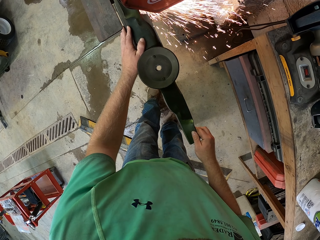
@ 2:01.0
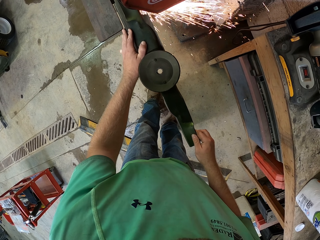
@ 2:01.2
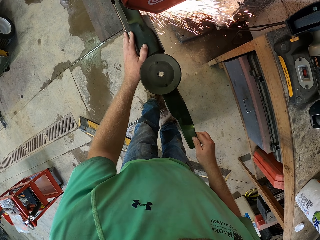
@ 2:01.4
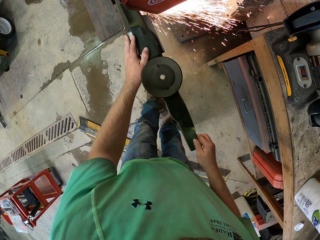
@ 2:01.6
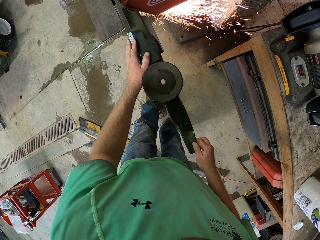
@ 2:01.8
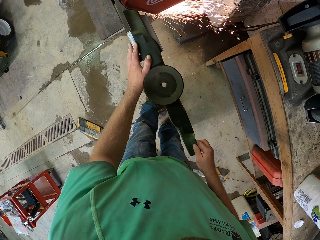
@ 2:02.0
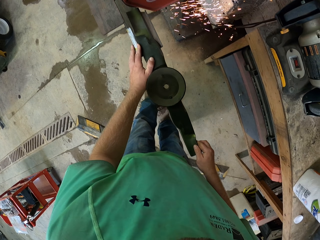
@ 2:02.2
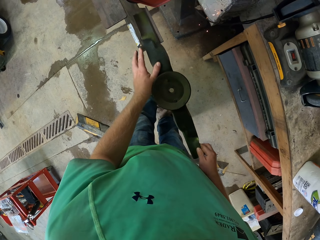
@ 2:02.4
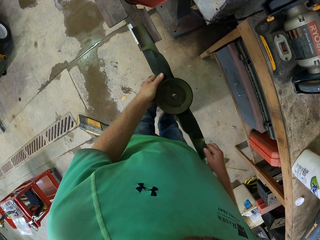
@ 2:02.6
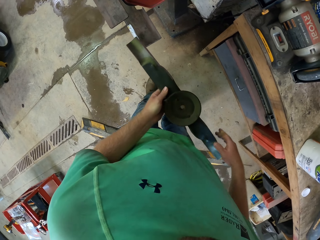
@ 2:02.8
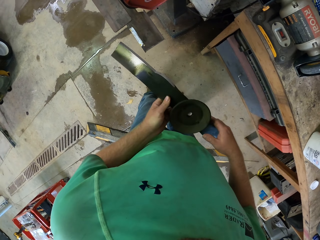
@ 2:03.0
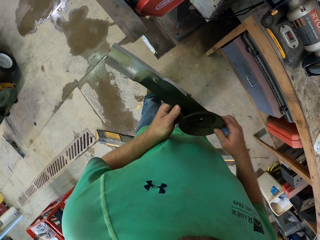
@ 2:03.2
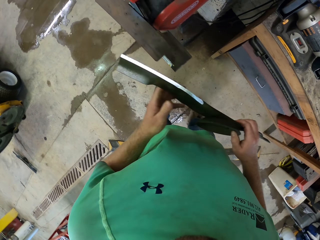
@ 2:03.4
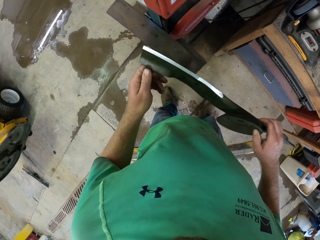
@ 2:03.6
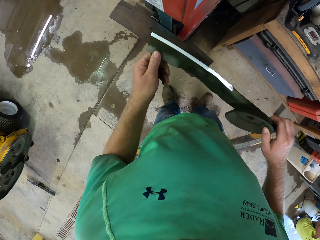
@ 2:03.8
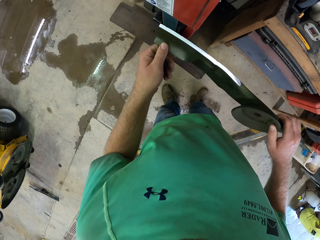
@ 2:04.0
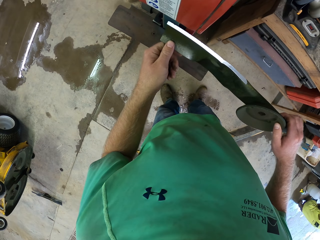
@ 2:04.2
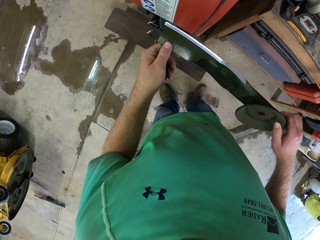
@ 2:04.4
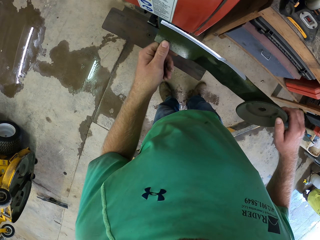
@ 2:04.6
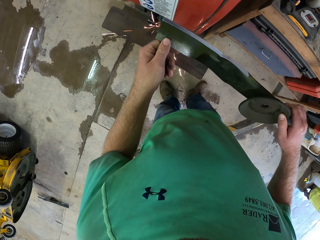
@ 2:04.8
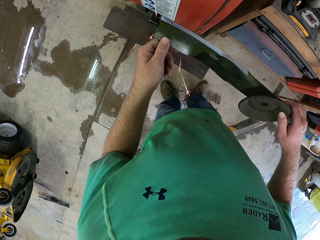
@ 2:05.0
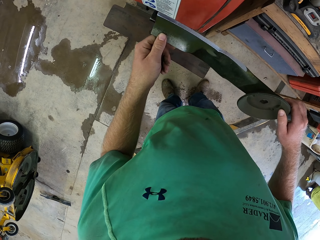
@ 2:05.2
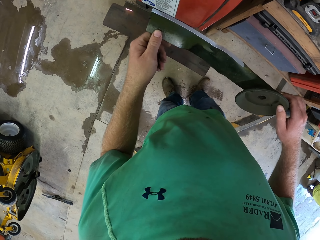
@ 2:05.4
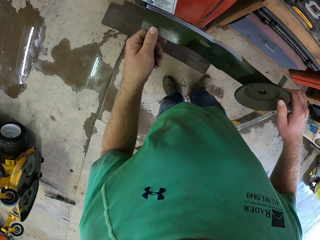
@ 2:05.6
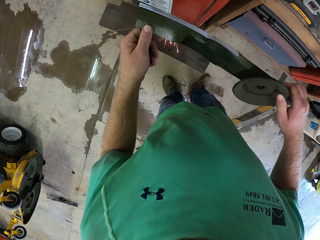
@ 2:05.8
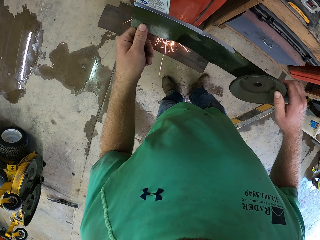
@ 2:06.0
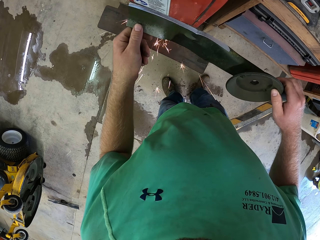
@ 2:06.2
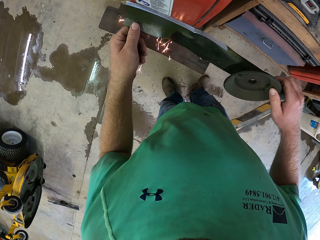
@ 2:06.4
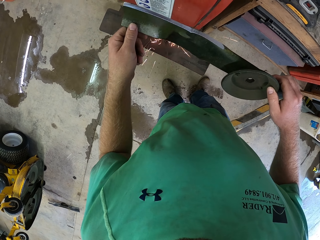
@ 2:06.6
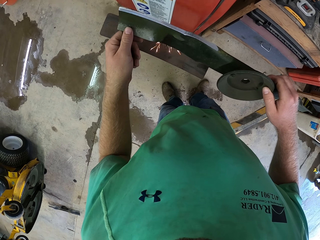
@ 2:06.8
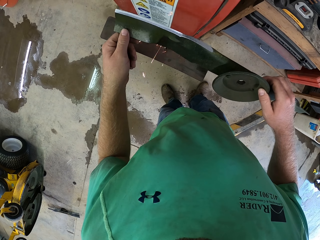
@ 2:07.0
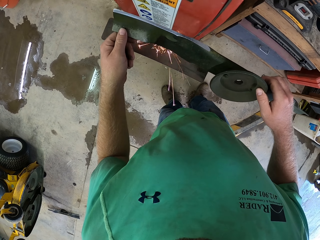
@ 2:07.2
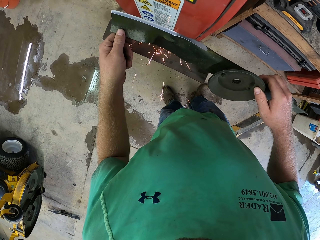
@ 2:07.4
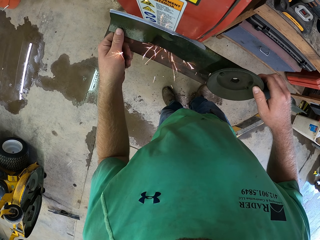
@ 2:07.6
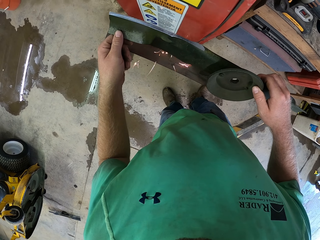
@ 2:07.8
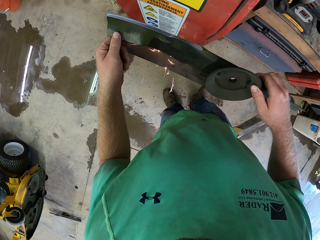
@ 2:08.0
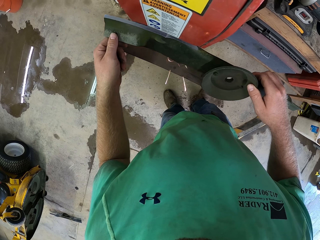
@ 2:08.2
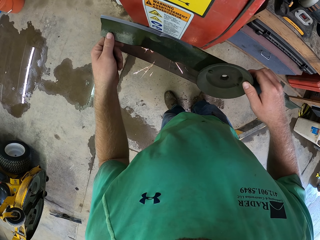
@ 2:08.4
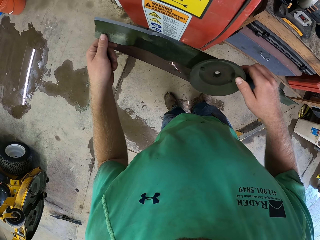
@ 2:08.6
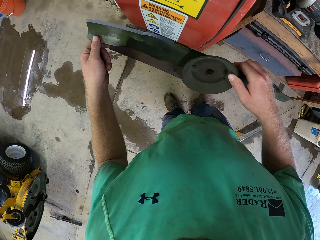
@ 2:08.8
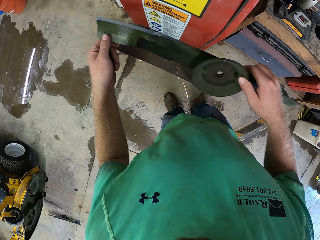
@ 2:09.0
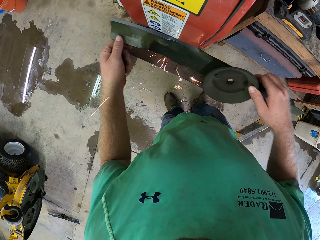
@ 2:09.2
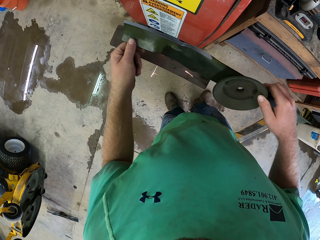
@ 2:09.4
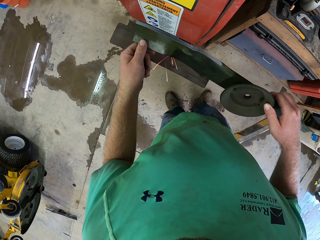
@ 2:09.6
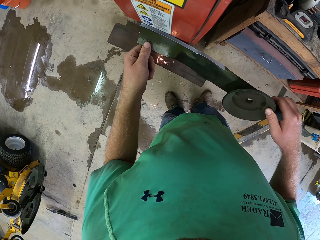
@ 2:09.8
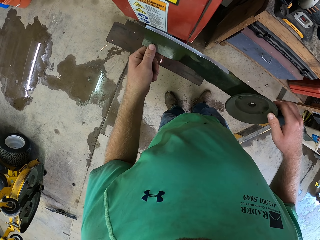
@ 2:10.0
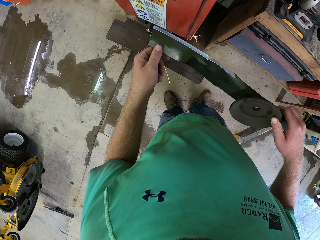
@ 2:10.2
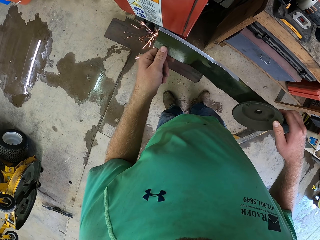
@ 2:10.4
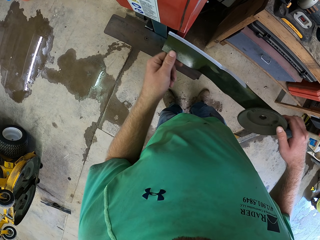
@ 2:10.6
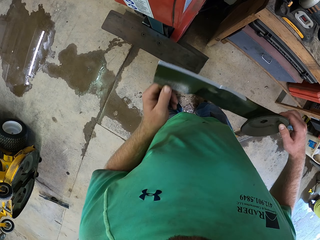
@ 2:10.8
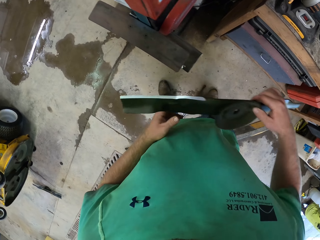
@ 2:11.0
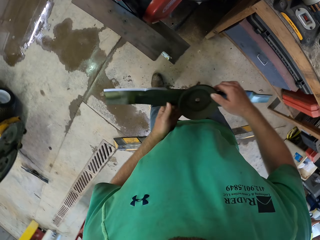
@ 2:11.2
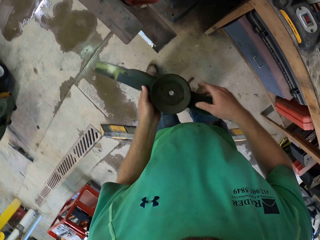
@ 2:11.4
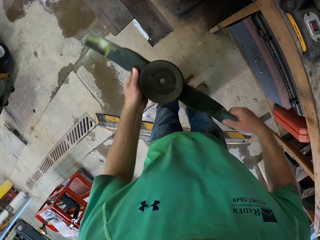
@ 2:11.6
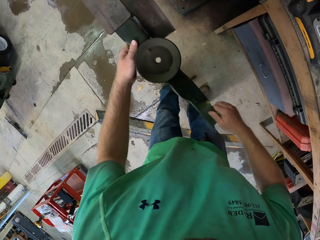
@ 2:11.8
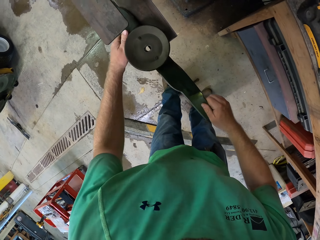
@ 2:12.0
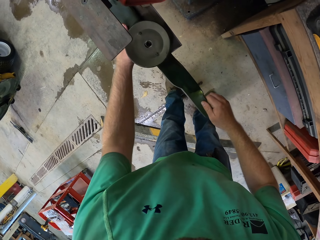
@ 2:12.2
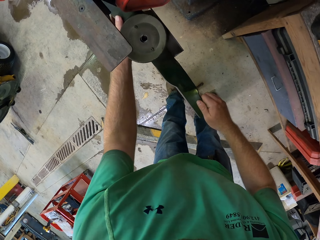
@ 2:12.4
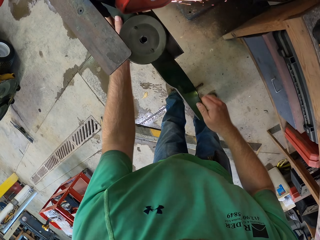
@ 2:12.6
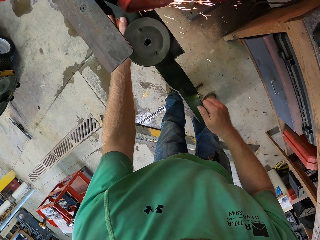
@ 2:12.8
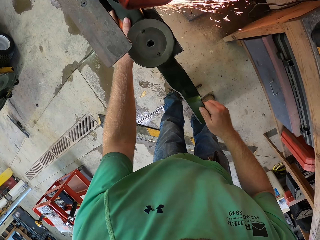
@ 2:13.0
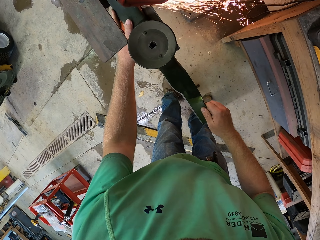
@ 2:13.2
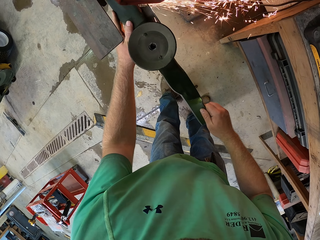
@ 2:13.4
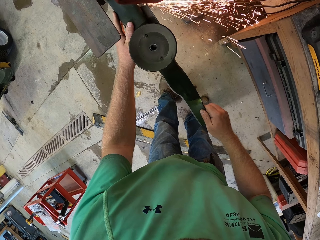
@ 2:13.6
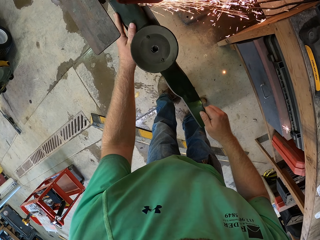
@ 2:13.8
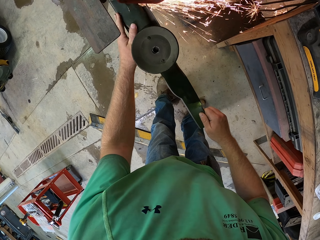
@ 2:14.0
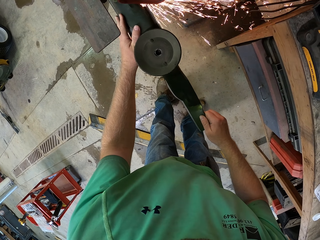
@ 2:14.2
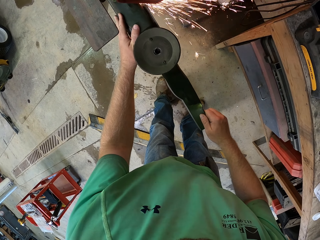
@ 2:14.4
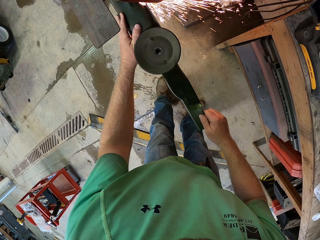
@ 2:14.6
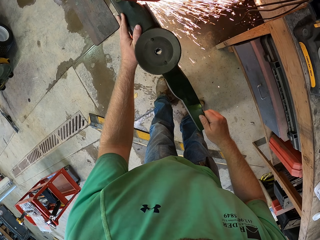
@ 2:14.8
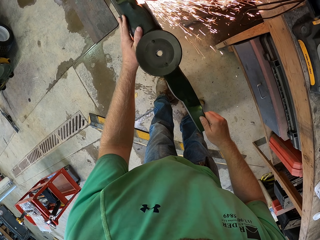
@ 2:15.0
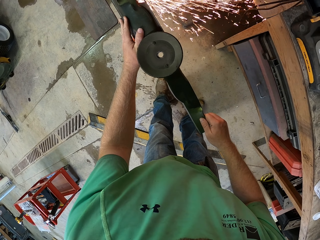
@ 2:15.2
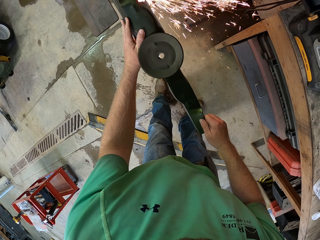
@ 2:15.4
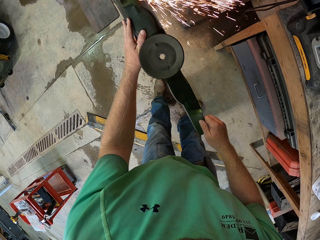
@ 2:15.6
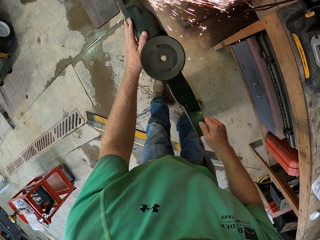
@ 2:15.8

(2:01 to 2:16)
The camera wearer holds the blade with both hands. They sharpen the blade with the bench belt sander with both hands. They hold the blade with both hands. They sharpen the blade with the bench belt sander with both hands.

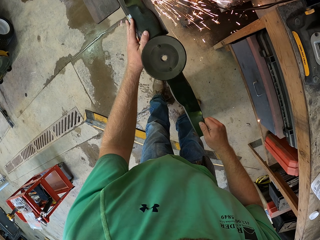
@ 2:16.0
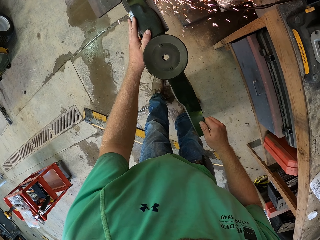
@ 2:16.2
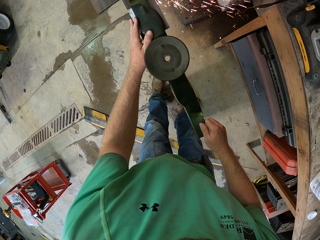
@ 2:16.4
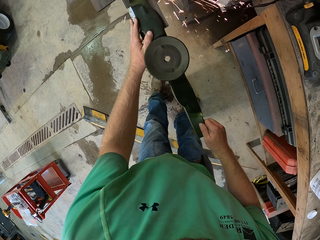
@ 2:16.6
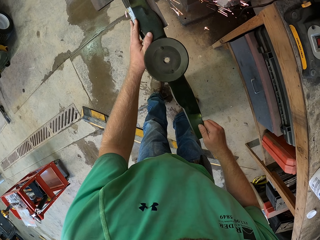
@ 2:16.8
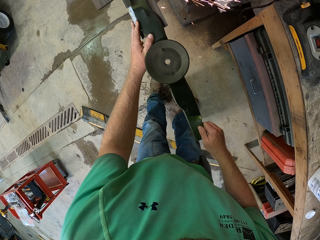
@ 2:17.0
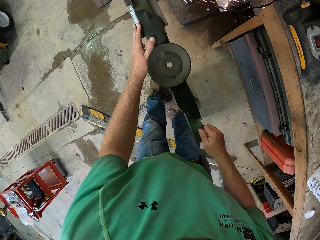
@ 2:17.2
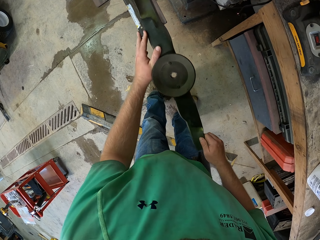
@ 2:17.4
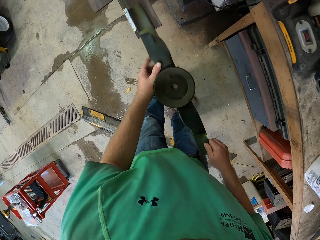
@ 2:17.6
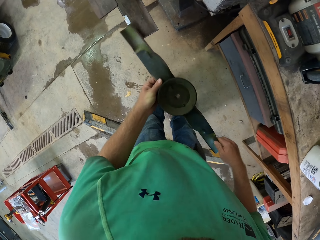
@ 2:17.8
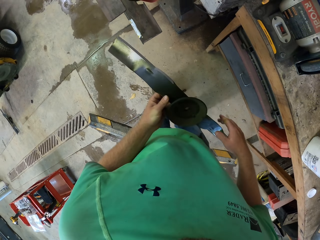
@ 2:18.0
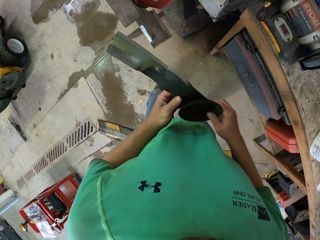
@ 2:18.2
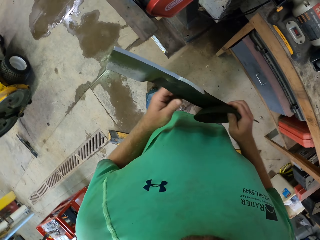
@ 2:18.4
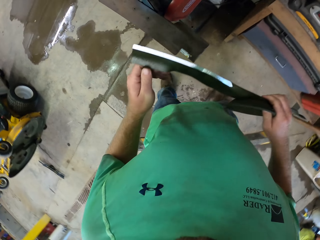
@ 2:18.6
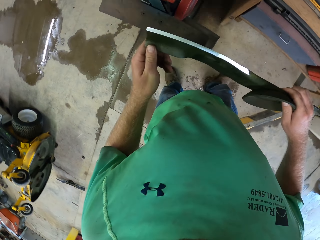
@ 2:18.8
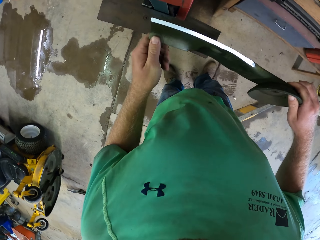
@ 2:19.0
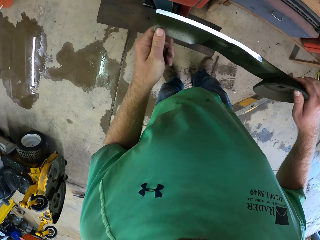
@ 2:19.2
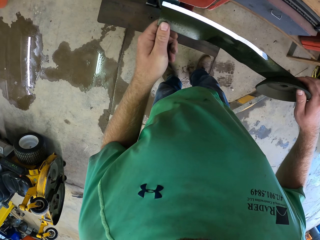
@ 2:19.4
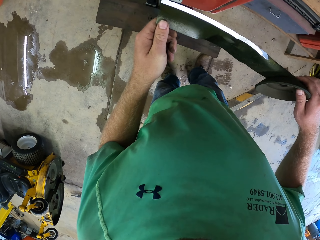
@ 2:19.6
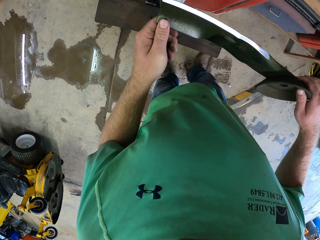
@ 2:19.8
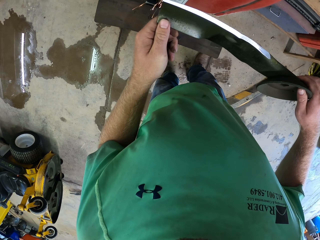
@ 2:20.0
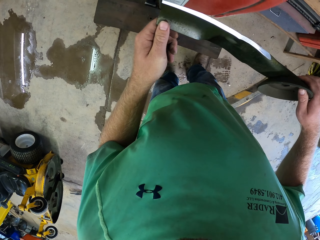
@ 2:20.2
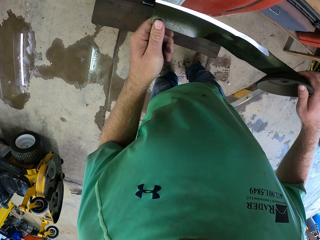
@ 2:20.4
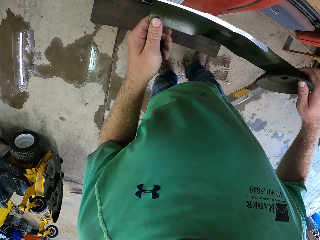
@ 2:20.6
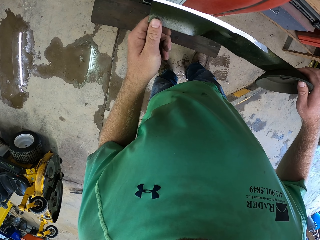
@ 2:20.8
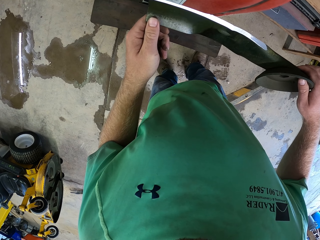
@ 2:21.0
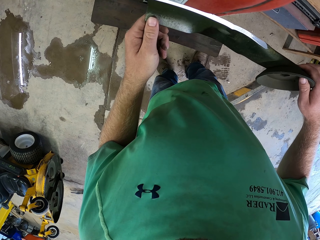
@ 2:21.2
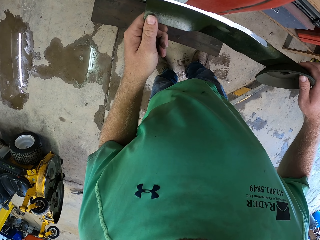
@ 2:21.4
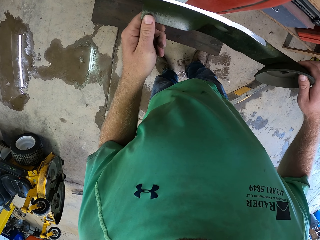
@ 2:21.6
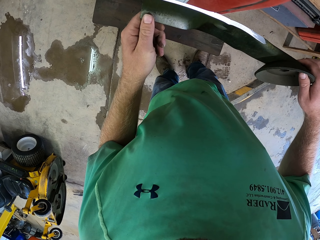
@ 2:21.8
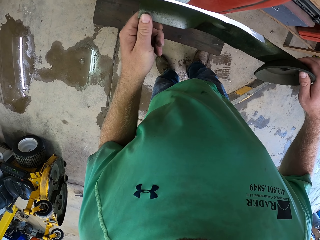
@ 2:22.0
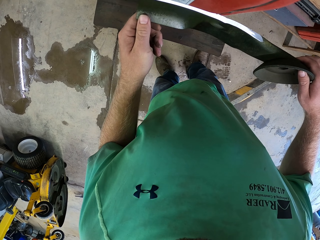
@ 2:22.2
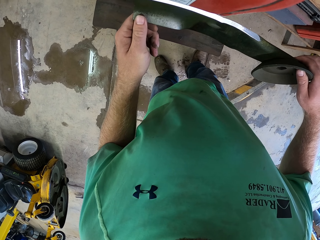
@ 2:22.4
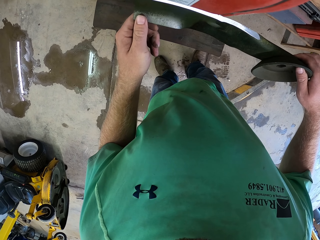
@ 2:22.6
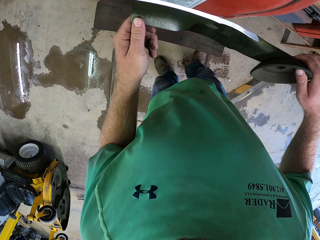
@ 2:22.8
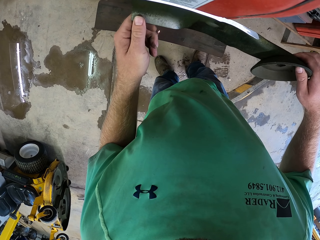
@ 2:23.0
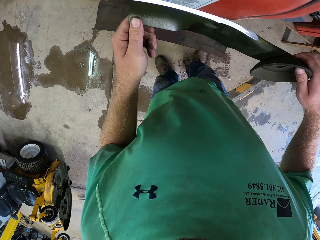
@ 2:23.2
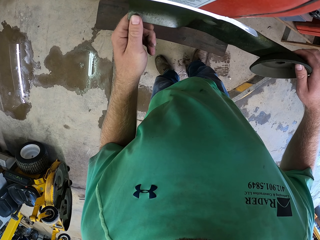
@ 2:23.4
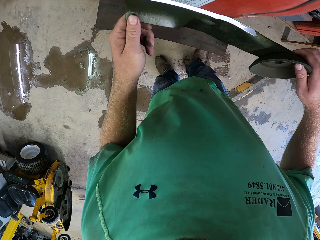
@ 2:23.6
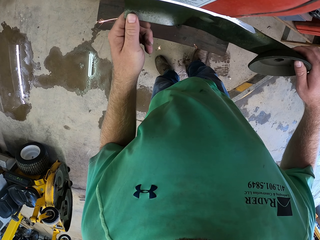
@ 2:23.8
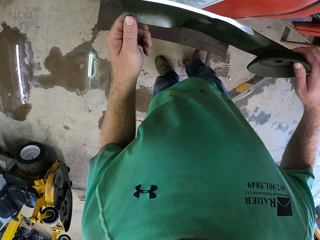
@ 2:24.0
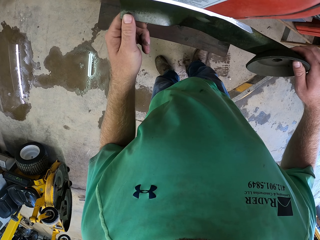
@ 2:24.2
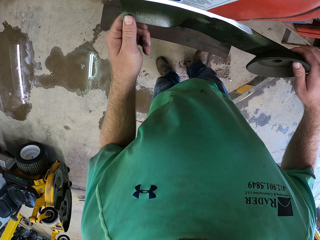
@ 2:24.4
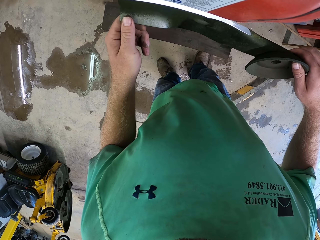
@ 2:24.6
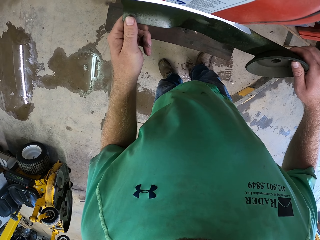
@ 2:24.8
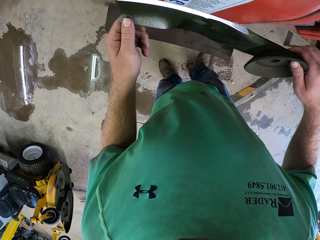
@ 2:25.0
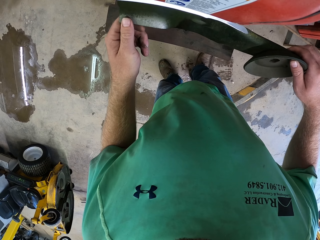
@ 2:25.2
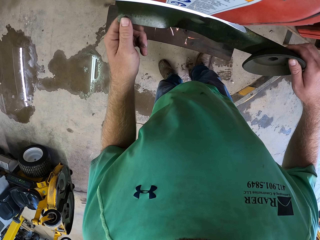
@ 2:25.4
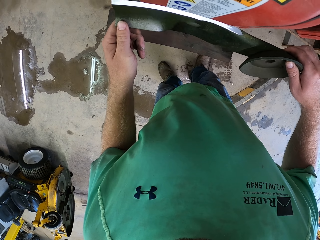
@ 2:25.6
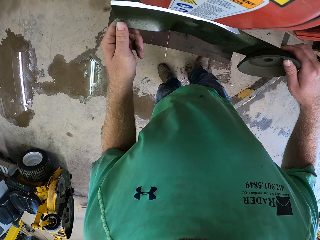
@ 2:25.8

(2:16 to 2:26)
The camera wearer holds the blade with both hands. They sharpen the blade with the bench belt sander with both hands.
